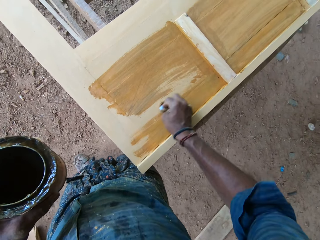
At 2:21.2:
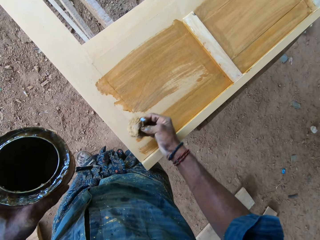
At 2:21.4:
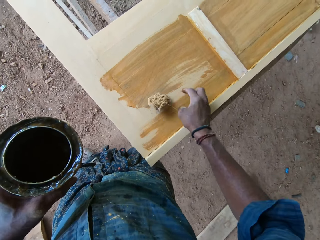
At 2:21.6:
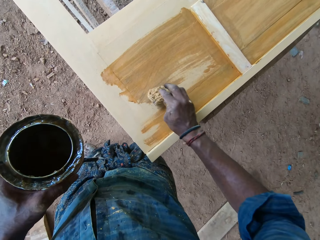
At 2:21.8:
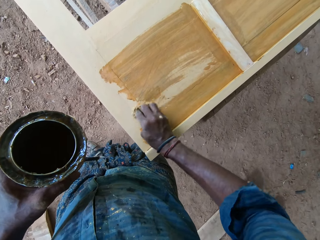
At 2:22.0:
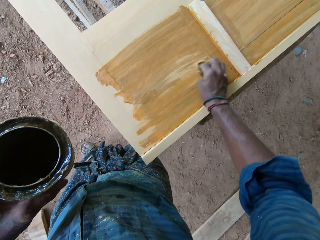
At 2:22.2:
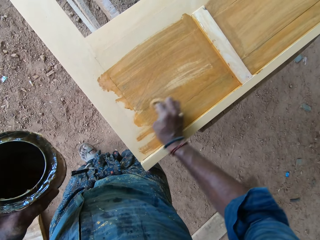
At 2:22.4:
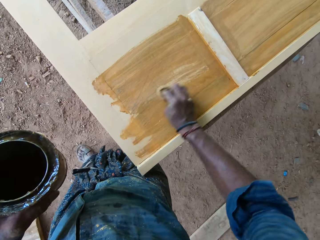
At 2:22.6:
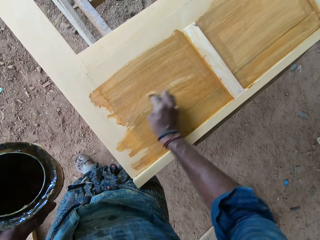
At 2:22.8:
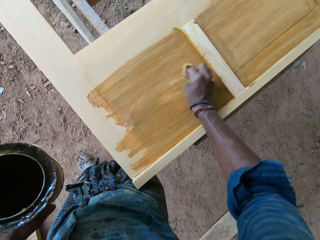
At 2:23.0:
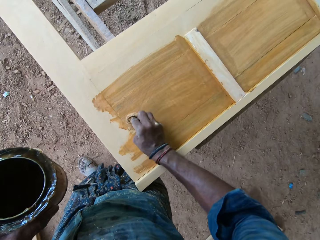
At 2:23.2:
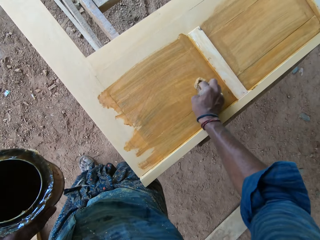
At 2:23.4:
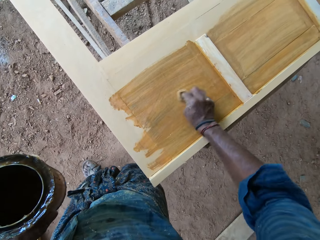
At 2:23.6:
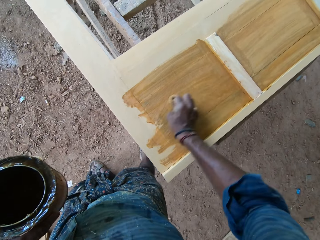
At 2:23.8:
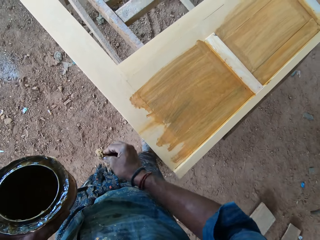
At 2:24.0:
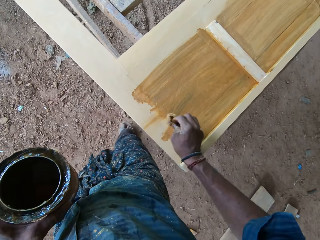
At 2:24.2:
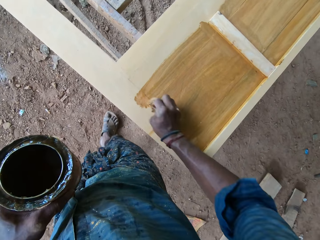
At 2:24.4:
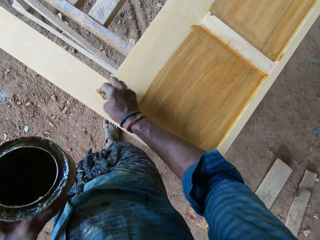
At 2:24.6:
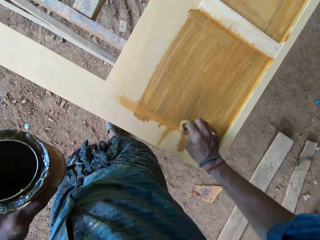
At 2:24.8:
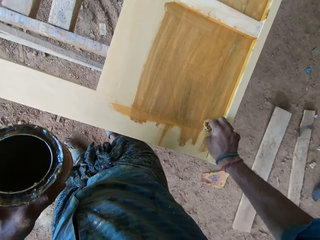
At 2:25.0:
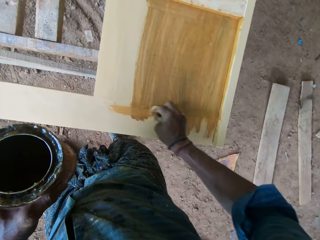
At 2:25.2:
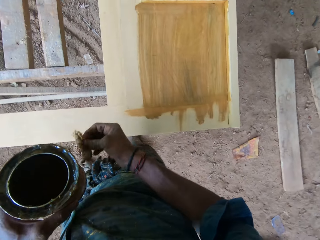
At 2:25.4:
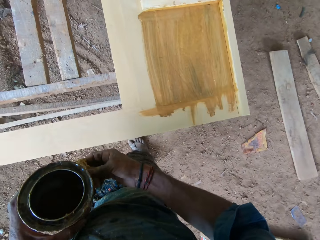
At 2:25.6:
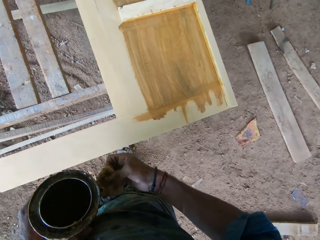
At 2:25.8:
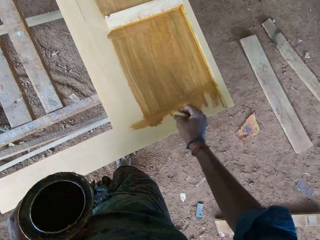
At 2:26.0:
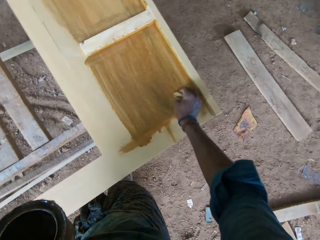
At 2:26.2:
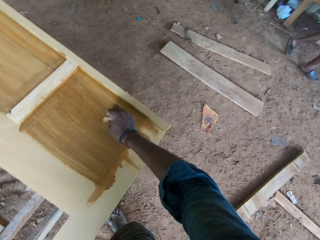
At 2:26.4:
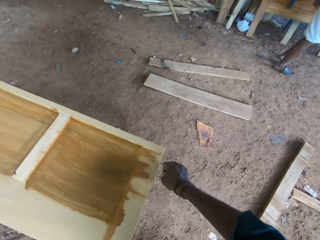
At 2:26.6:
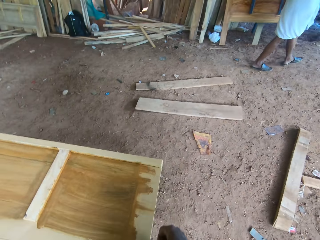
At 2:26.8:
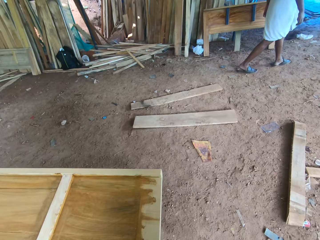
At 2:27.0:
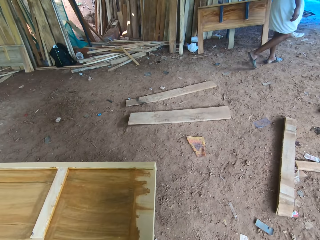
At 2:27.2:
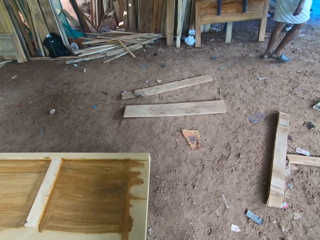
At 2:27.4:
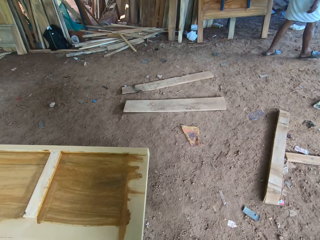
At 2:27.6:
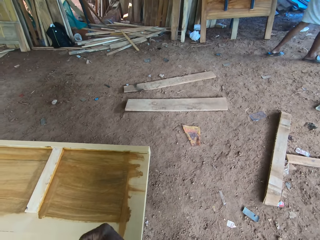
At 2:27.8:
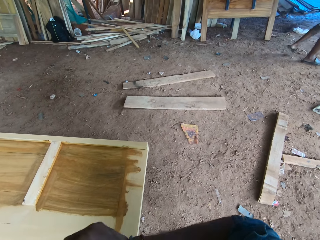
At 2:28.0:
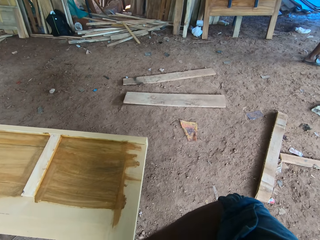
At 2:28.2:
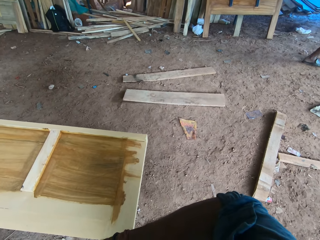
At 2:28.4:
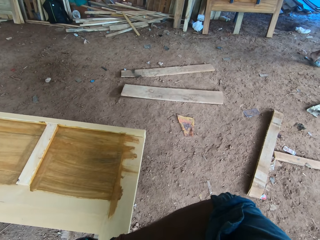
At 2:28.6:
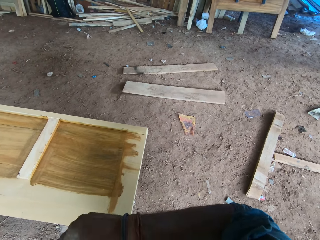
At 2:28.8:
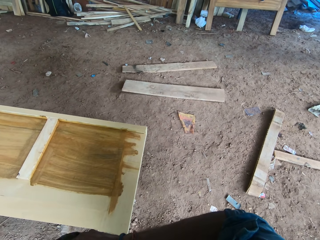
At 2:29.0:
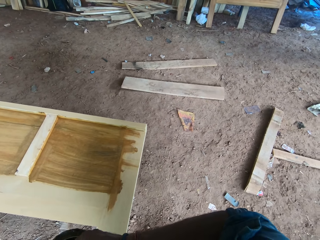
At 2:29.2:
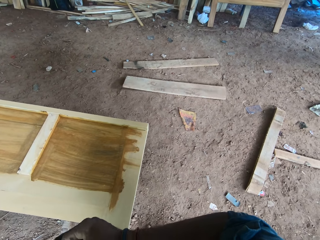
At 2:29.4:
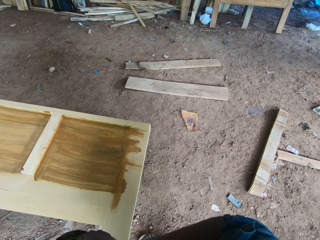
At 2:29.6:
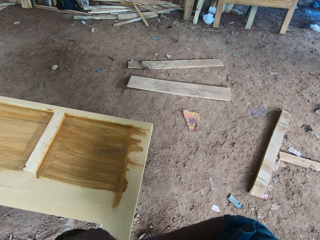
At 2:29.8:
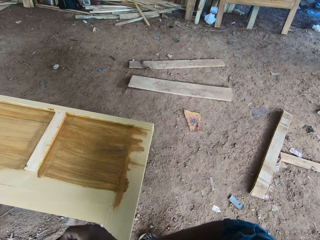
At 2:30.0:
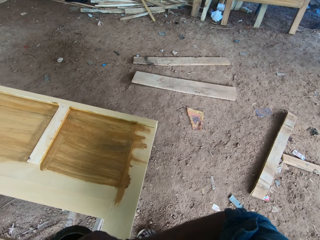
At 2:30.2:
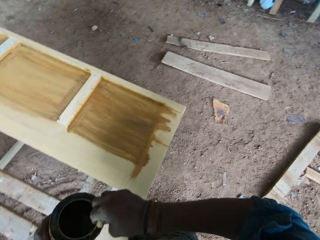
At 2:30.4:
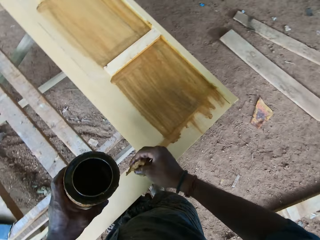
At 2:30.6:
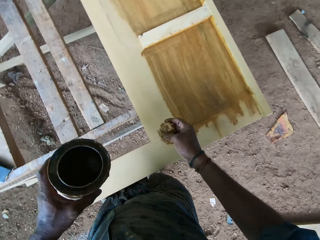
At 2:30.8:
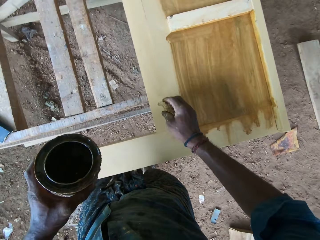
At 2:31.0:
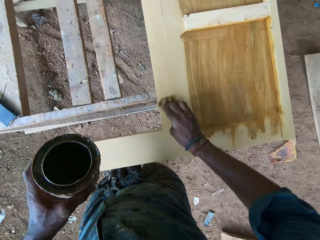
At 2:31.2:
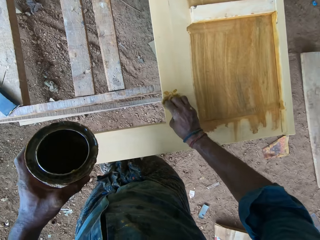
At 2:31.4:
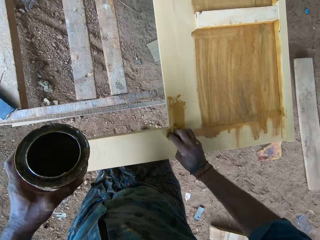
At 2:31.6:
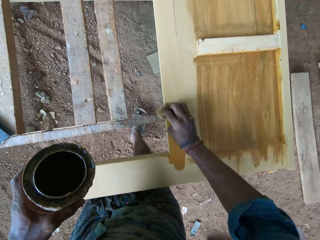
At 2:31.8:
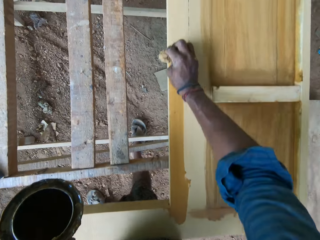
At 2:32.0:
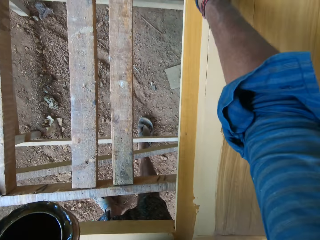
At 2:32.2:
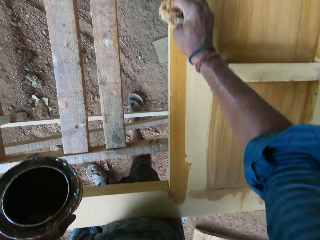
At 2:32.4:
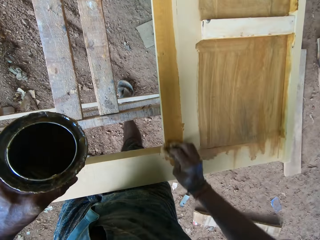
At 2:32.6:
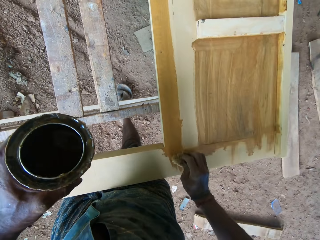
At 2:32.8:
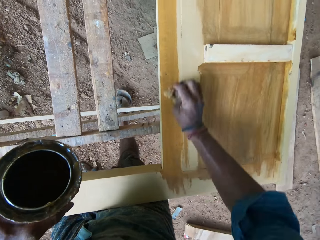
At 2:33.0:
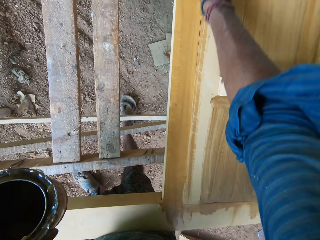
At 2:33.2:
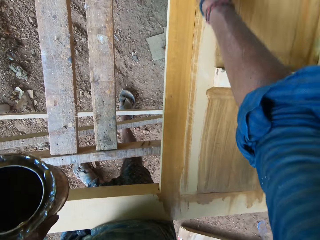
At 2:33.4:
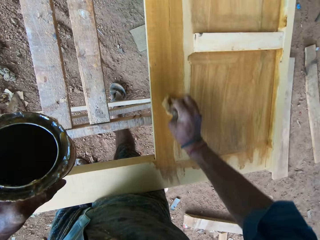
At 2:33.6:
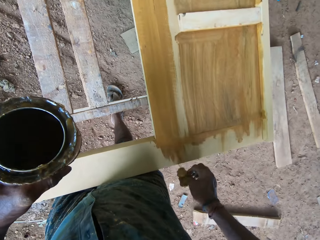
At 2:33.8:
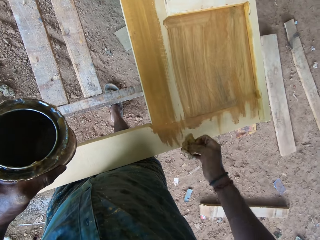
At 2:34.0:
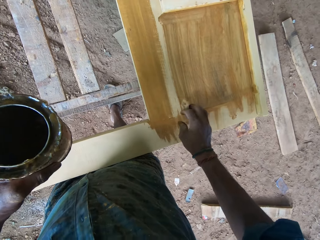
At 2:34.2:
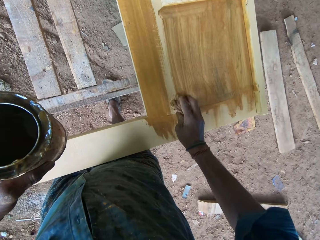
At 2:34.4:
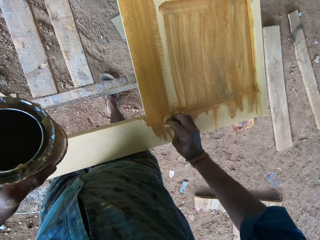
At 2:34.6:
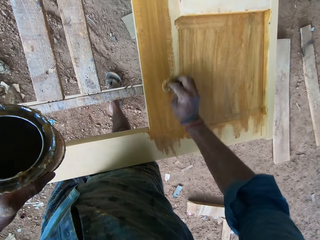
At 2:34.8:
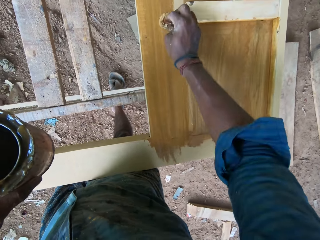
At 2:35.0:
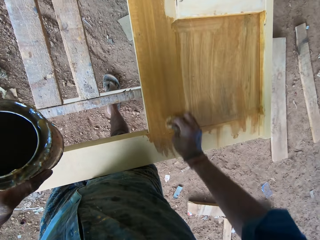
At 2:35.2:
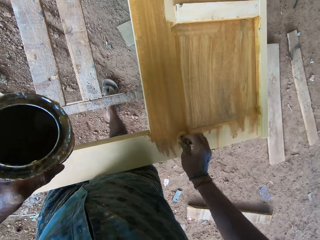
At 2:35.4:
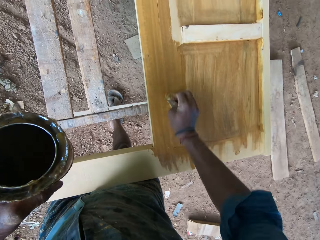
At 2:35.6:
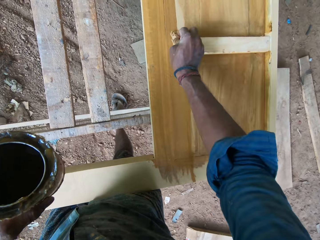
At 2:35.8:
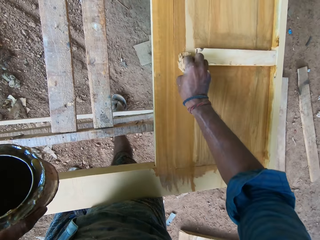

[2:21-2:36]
The camera wearer scoops oil with the cotton wool in the paint container. They apply oil on the wood board.

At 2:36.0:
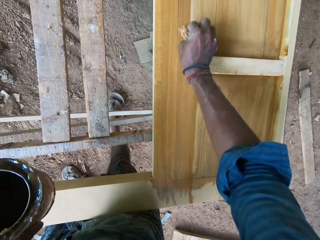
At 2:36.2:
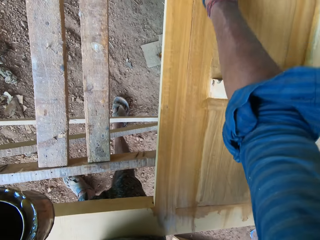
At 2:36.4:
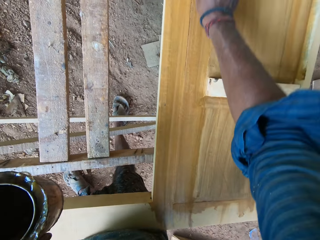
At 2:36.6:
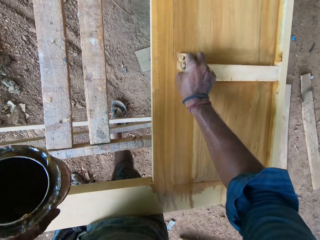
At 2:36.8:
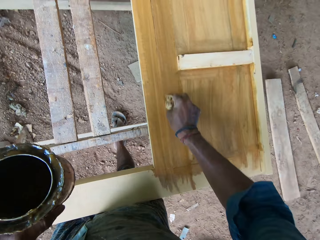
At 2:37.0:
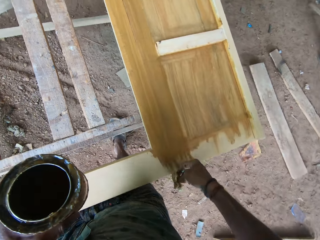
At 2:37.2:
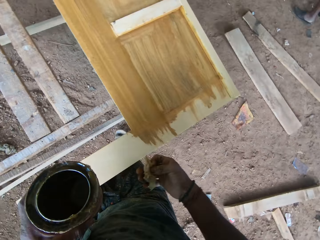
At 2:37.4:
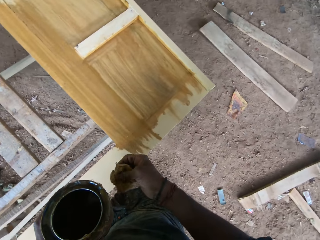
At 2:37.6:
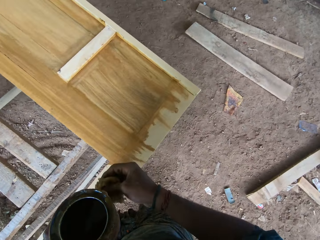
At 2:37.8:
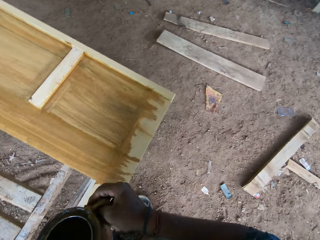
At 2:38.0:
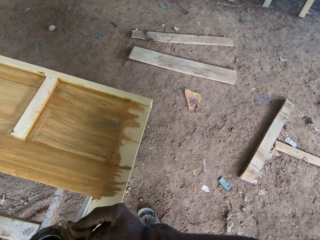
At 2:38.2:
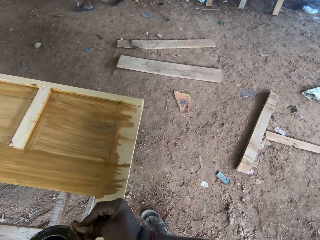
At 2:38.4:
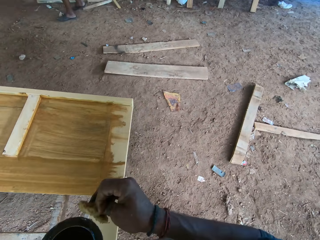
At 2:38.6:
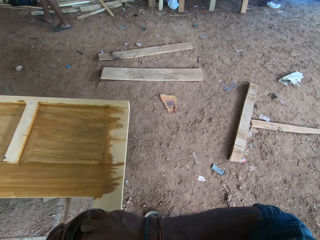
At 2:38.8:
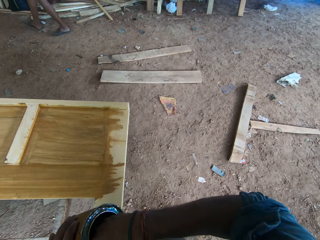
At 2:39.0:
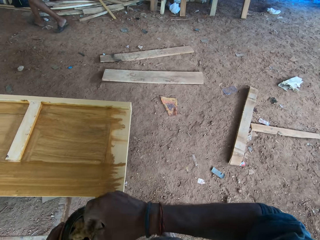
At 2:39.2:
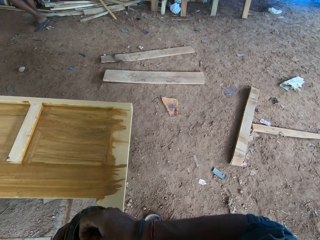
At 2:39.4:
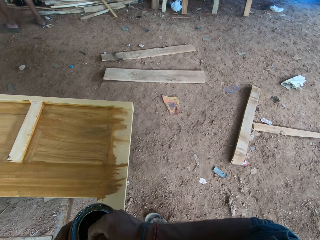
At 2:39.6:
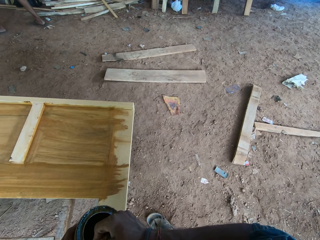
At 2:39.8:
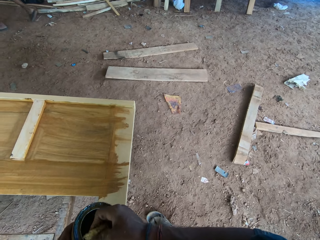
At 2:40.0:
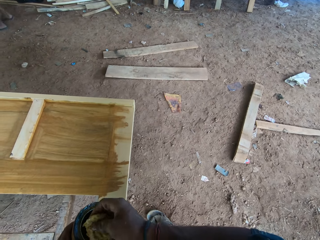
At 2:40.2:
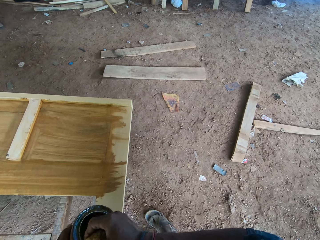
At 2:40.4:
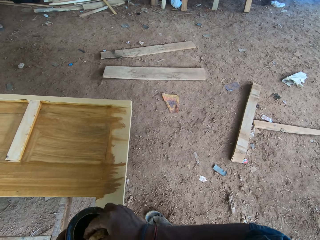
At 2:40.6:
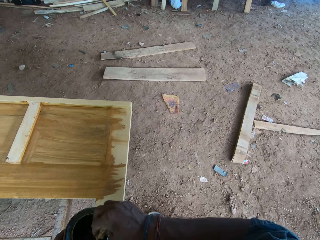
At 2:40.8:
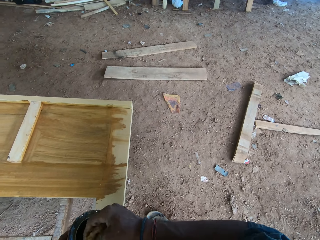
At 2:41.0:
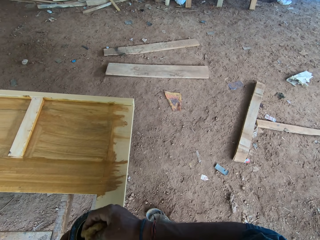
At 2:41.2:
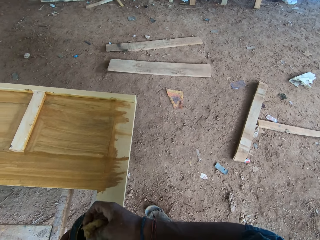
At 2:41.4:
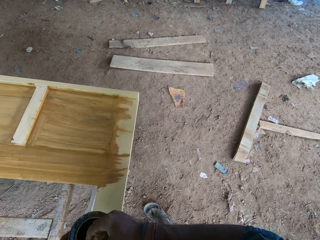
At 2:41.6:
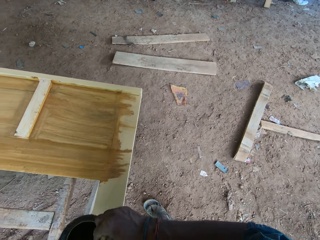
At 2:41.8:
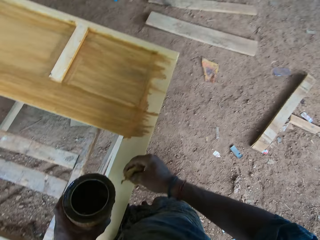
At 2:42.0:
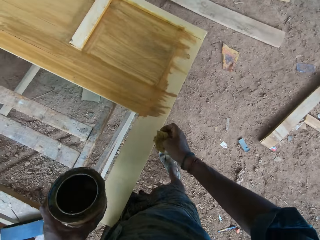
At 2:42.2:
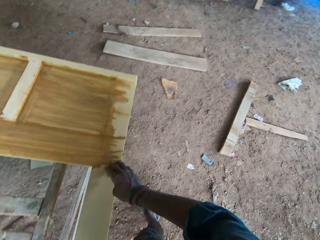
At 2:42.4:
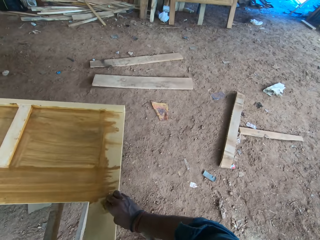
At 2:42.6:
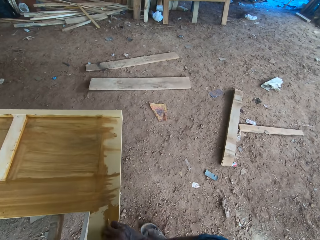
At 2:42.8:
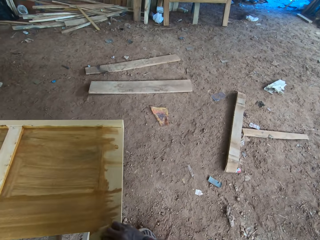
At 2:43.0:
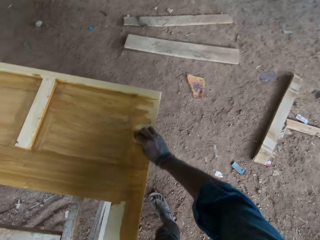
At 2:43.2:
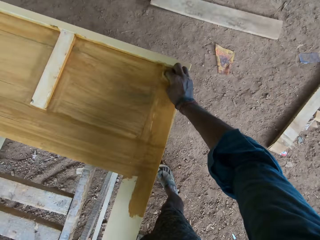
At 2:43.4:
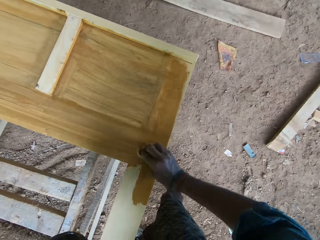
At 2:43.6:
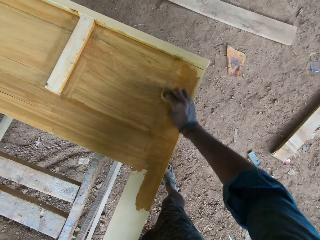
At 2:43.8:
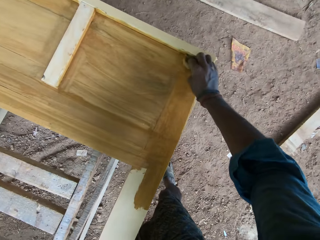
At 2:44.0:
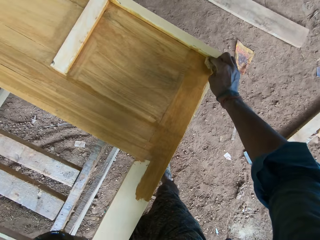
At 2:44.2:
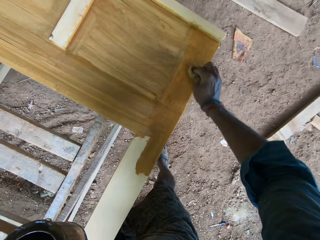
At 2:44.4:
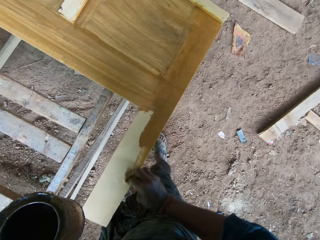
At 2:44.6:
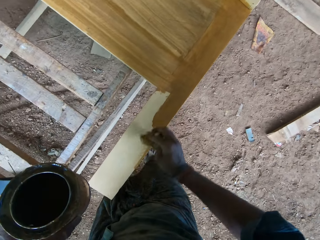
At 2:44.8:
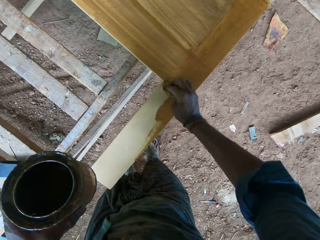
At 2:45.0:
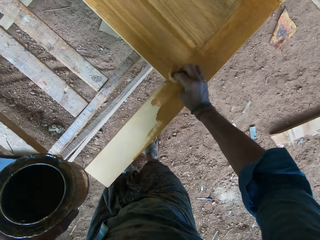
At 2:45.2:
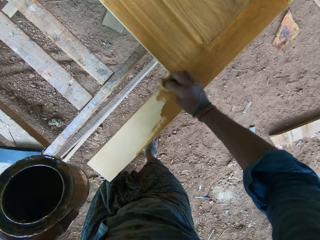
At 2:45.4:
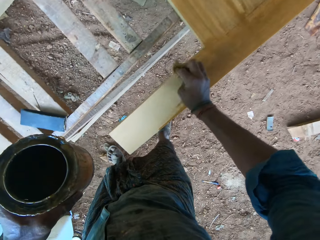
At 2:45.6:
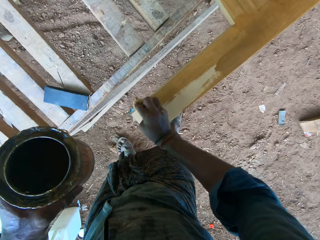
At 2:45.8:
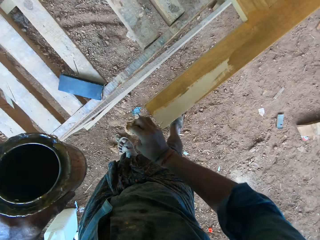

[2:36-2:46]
The camera wearer scoops oil with the cotton wool in the paint container. They apply oil on the wood board.
